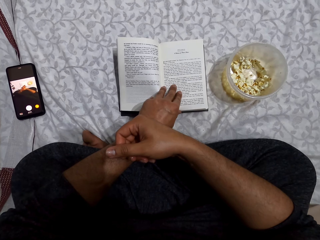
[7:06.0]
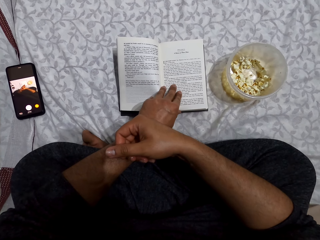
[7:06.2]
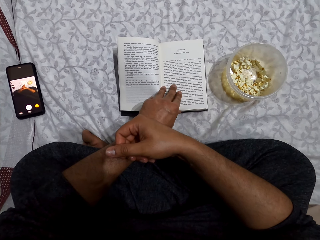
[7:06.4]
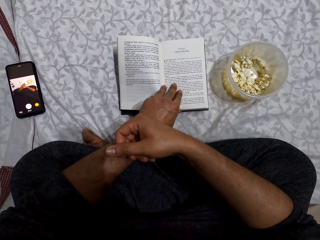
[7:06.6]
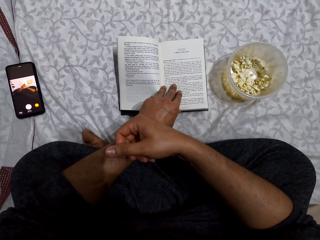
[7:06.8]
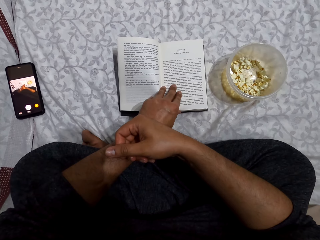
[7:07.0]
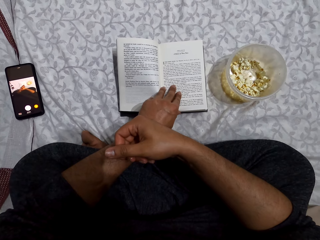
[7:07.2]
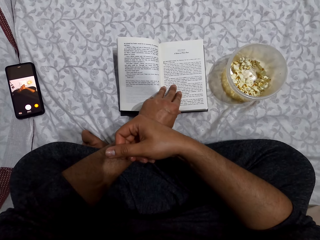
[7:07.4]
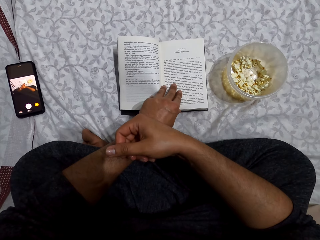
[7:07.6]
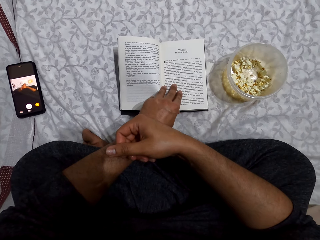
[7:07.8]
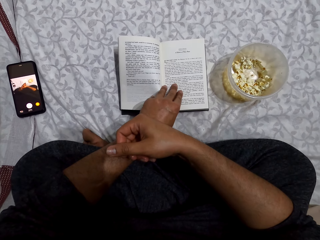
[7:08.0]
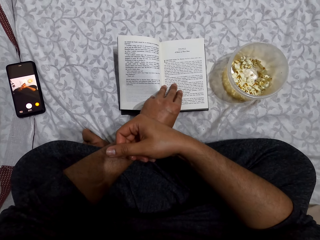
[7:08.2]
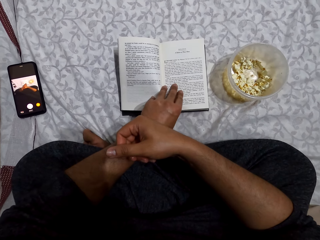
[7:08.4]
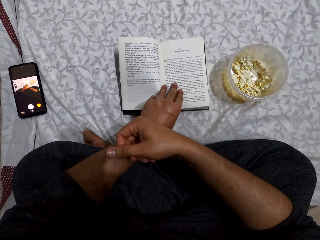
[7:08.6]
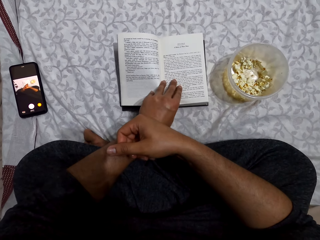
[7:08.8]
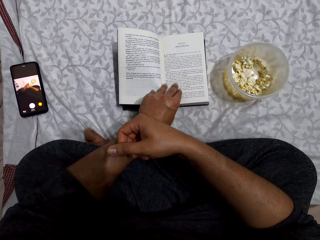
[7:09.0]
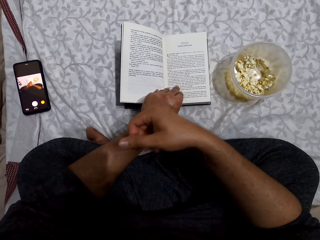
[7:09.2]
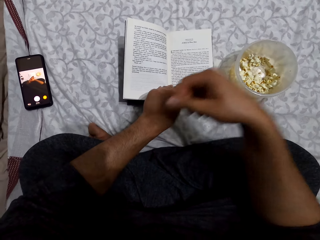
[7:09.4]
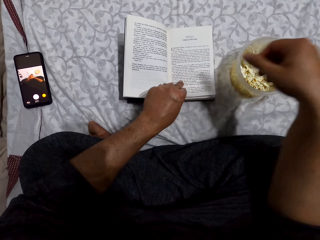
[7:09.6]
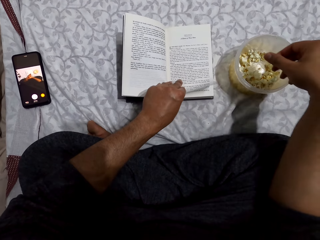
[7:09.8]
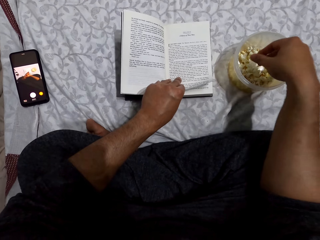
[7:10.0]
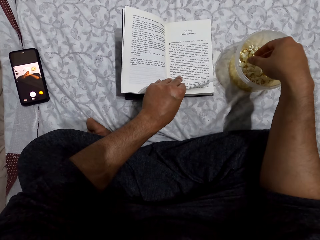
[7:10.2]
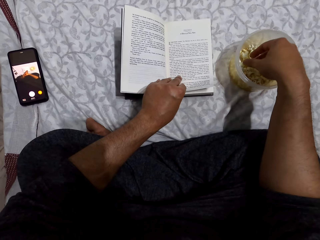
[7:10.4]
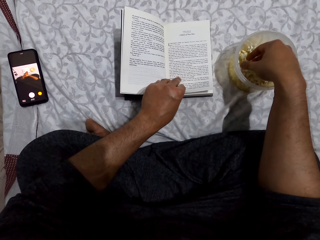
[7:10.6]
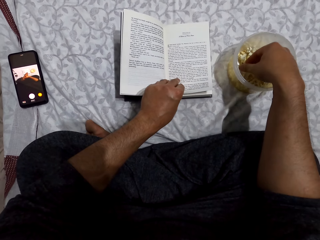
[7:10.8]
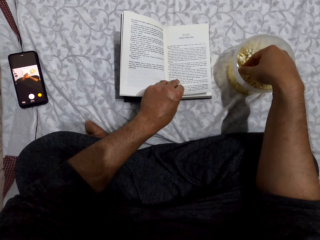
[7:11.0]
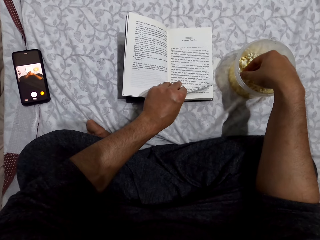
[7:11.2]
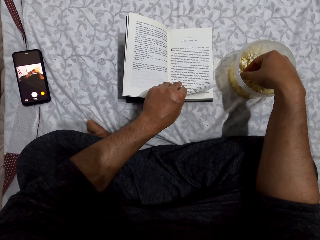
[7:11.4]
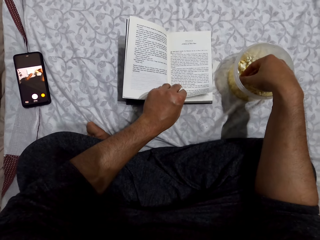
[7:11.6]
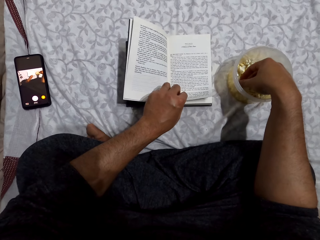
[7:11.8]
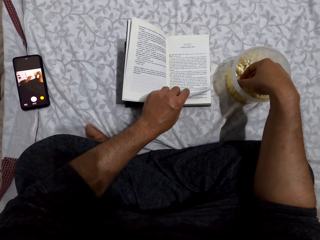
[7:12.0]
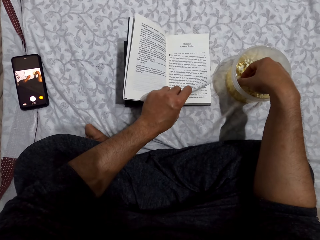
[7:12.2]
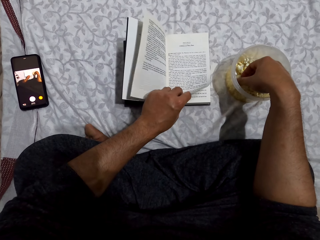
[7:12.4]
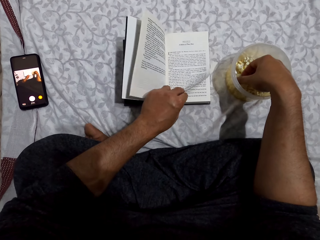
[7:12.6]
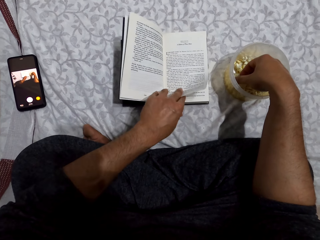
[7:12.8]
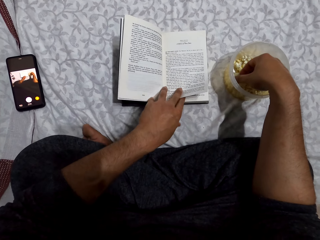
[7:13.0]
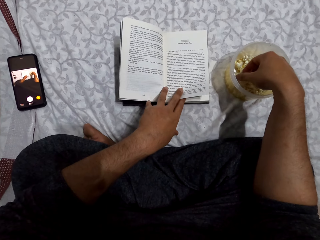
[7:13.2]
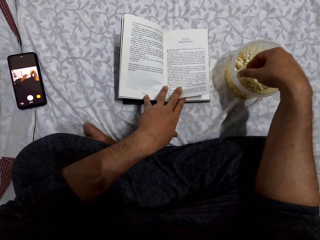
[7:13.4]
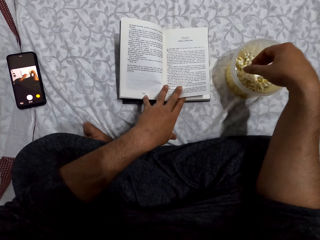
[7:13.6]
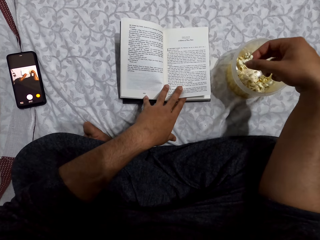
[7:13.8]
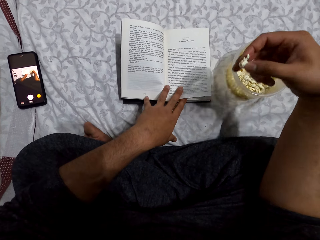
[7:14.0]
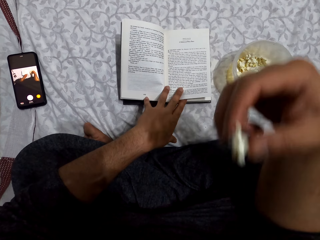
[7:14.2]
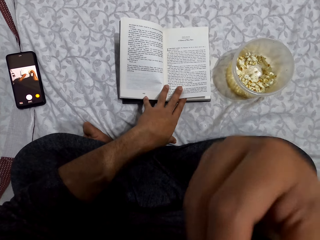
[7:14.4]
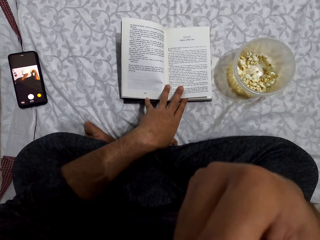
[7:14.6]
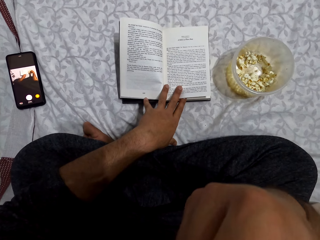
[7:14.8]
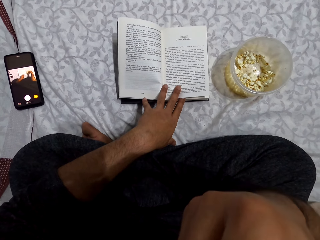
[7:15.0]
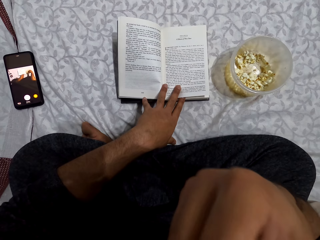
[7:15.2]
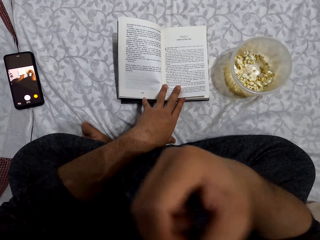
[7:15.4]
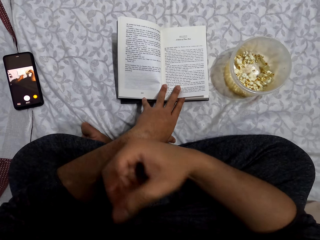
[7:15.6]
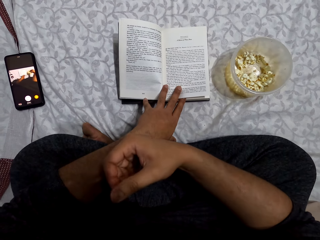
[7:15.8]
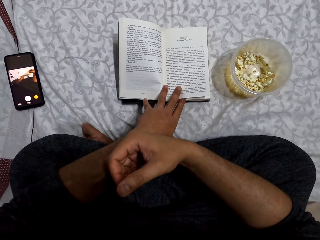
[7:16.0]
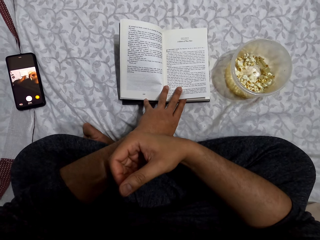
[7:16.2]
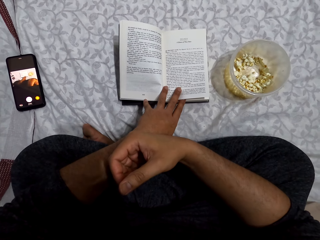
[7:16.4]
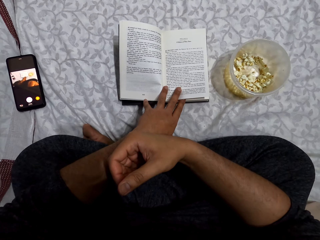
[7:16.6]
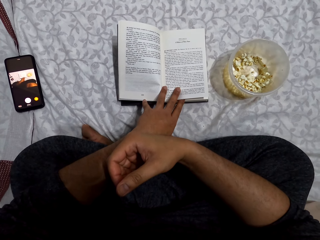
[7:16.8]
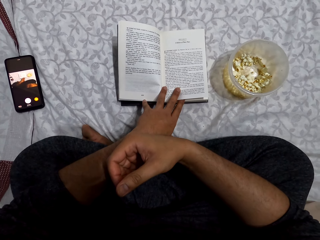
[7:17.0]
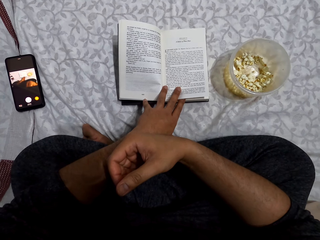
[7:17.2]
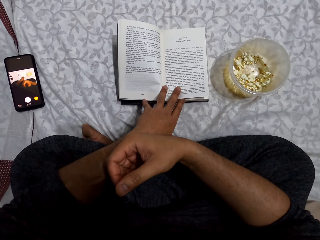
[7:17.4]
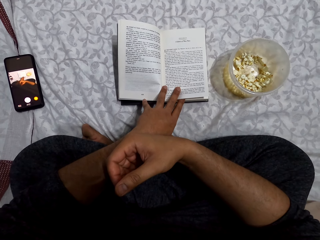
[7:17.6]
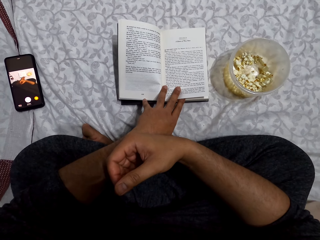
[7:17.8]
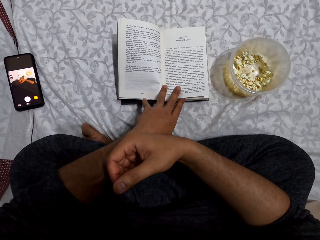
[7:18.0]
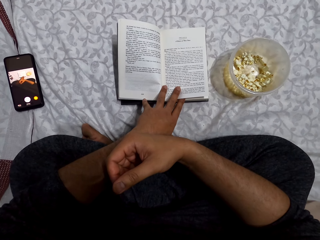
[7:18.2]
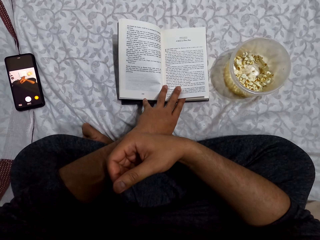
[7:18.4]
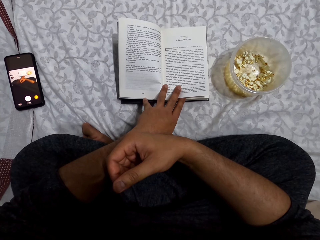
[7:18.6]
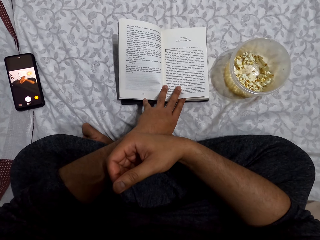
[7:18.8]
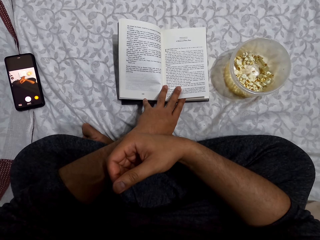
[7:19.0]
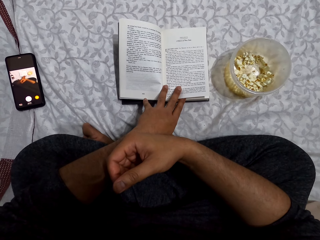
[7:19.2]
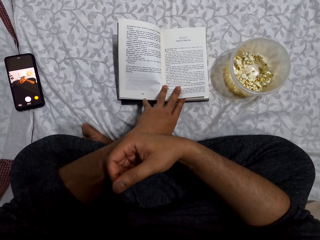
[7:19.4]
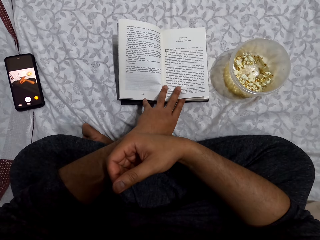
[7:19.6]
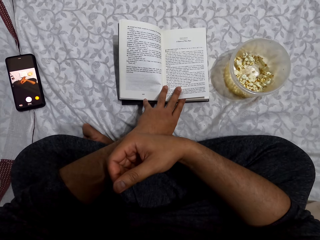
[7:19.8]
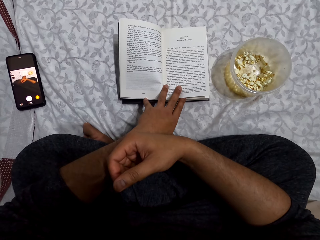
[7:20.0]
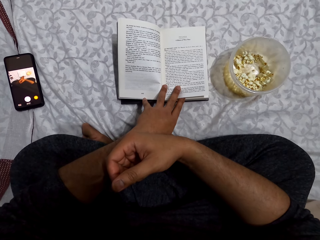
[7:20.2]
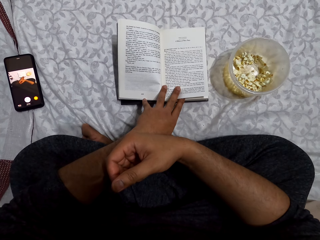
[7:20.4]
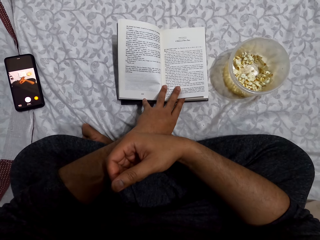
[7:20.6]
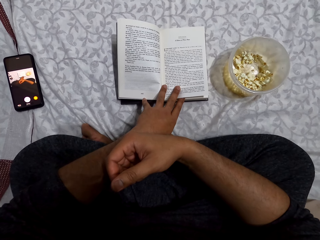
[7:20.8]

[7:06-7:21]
The camera wearer puts his right hand in the dish. He picks popcorns from the dish, puts the popcorn in the mouth and eats a popcorn. He places his right hand on the left hand and reads the book.

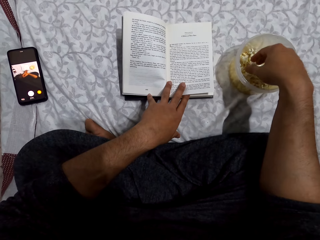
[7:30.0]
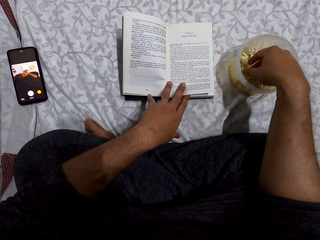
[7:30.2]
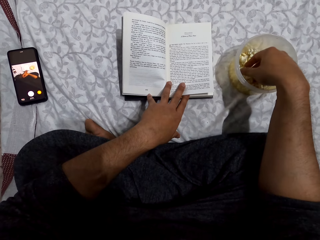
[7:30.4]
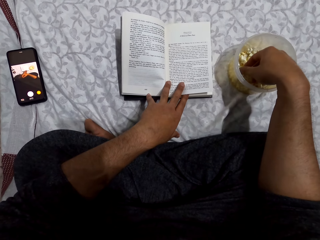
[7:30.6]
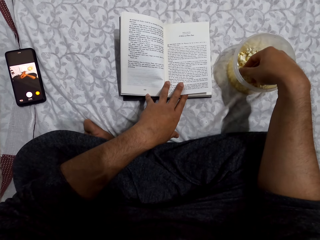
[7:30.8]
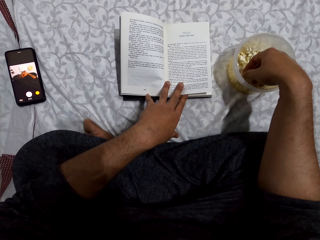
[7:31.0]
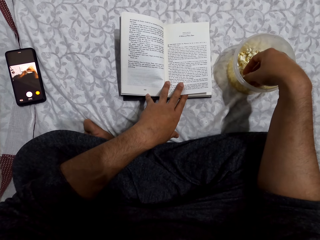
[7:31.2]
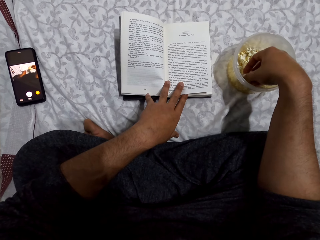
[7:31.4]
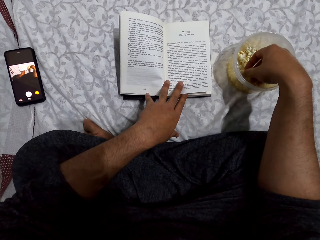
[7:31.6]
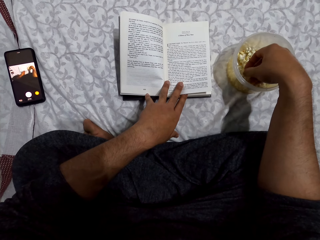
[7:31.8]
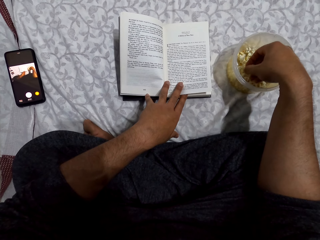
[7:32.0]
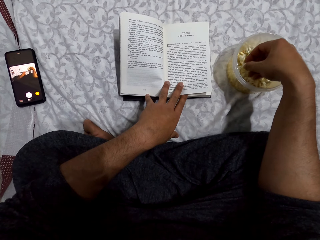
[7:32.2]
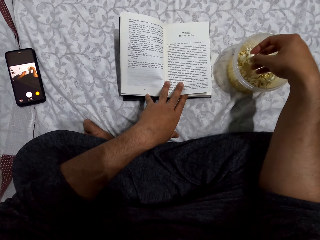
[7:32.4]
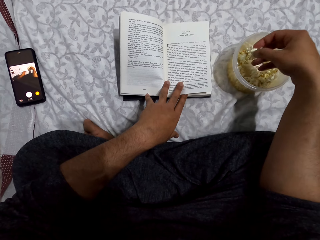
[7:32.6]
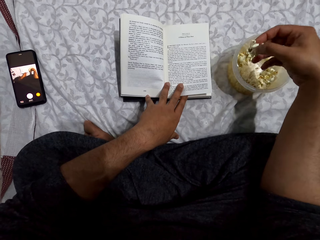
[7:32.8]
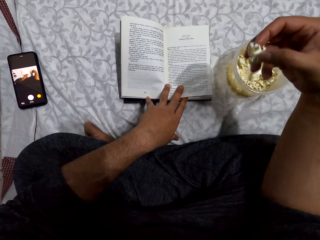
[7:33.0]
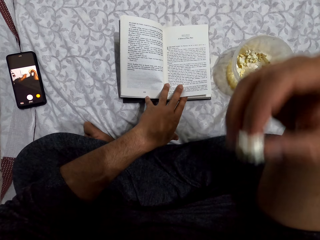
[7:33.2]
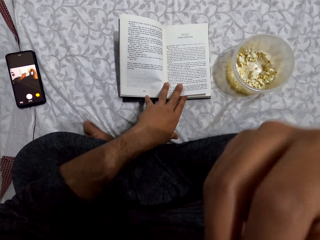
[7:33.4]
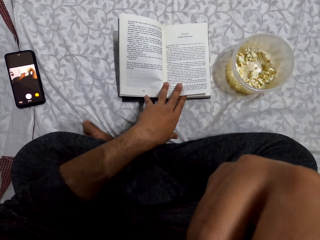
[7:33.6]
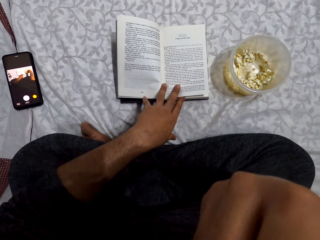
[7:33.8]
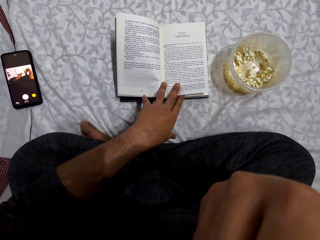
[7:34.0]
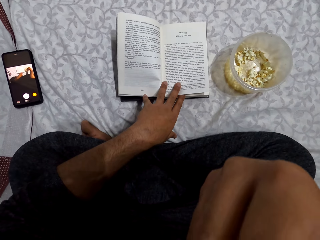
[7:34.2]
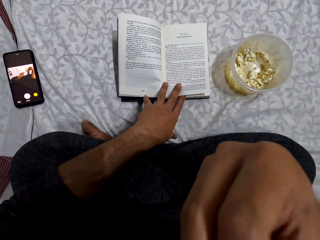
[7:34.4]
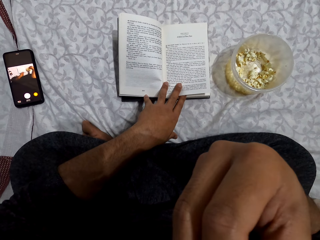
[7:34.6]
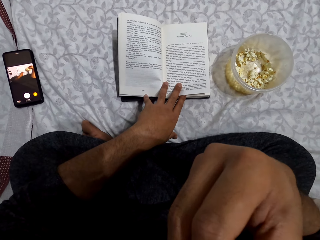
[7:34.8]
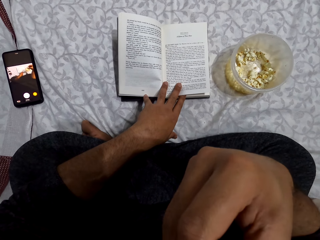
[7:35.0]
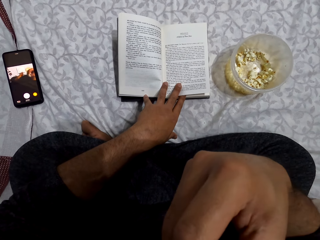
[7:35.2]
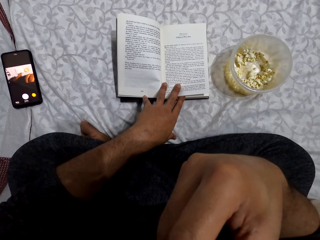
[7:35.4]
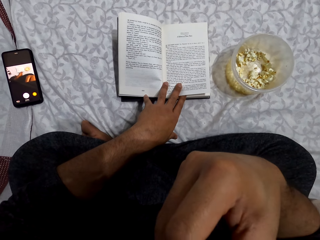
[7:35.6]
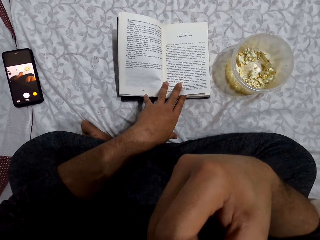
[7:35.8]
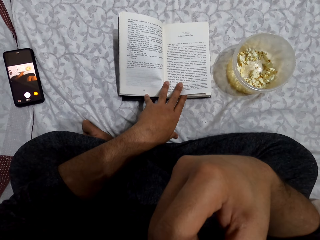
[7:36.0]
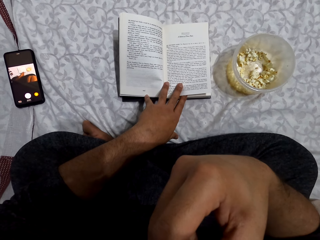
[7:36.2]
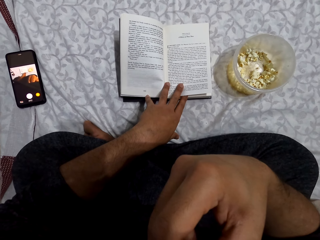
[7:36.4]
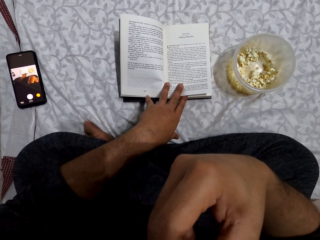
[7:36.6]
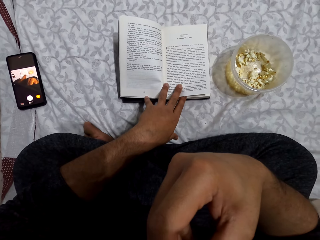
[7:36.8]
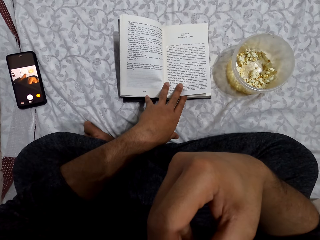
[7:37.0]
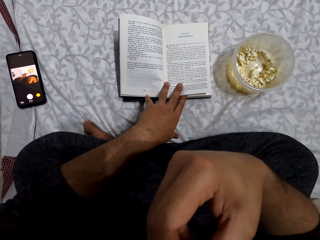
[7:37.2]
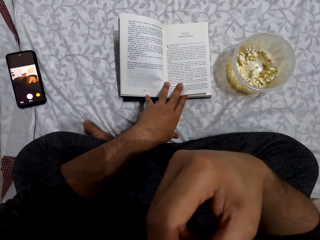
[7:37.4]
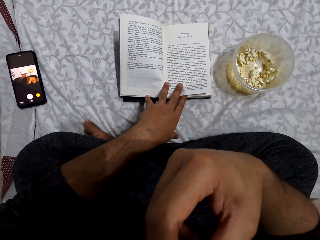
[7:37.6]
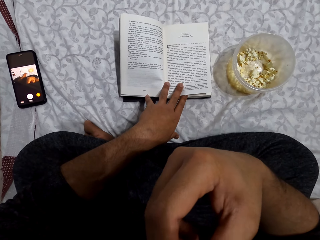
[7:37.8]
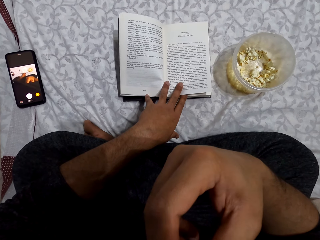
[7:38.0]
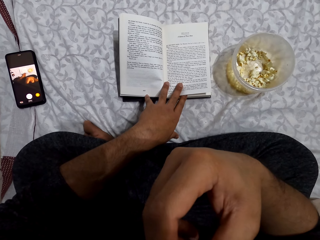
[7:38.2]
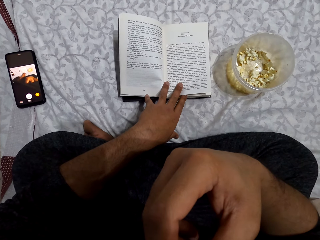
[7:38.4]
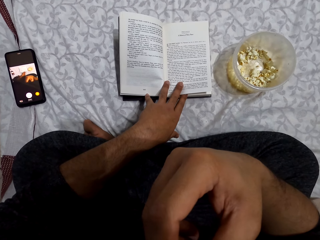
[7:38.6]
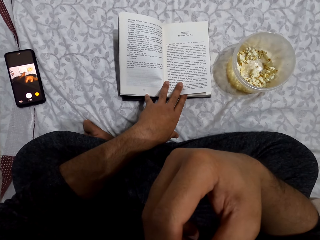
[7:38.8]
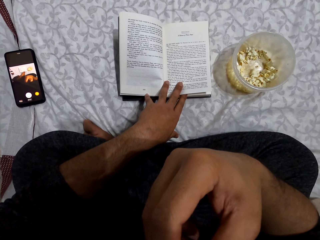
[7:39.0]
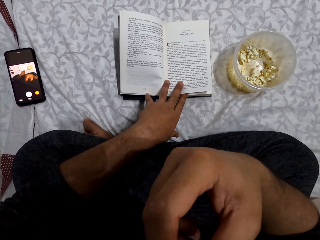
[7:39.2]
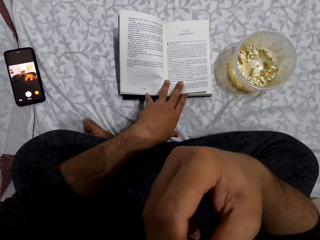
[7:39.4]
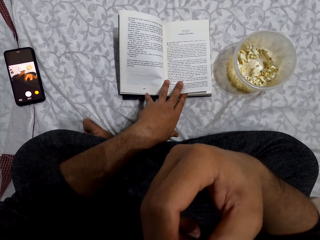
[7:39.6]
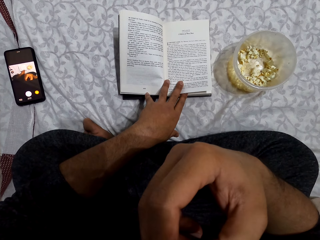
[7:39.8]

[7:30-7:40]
The camera wearer puts his right hand in the dish and reads the book. He picks popcorns from the dish, puts the popcorn in the mouth and eats the popcorns. He reads the book.
